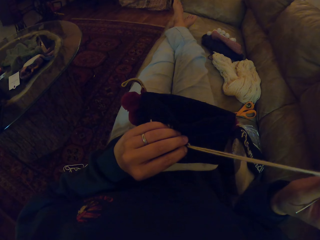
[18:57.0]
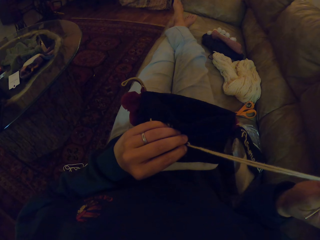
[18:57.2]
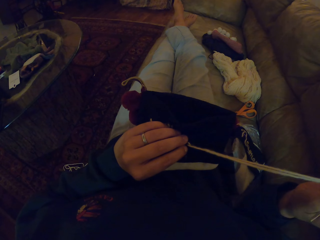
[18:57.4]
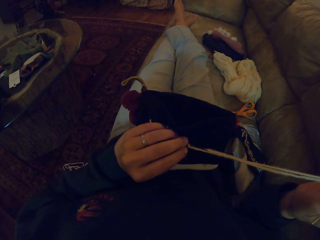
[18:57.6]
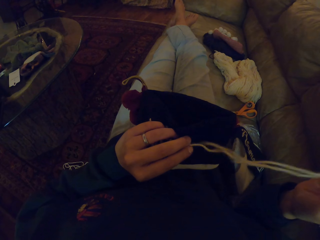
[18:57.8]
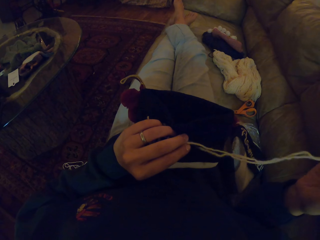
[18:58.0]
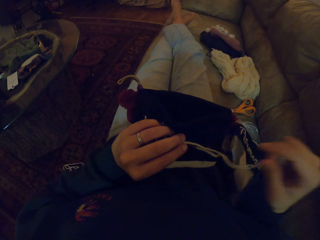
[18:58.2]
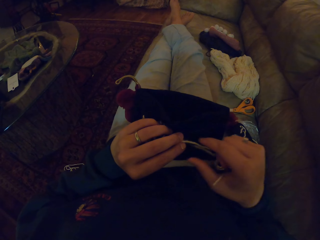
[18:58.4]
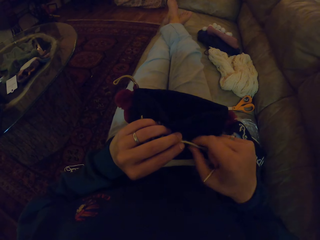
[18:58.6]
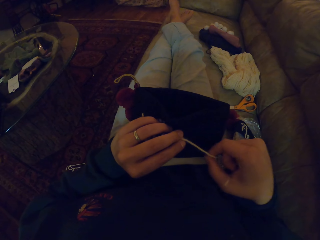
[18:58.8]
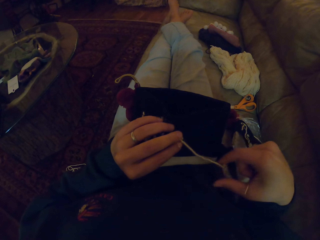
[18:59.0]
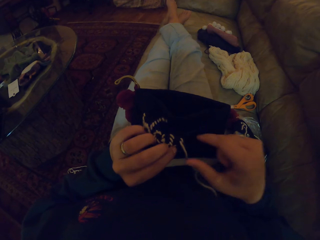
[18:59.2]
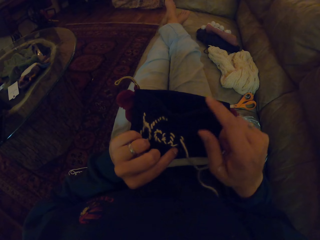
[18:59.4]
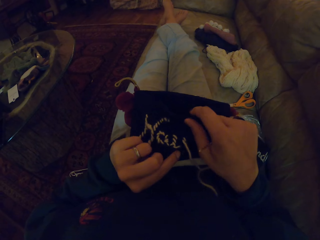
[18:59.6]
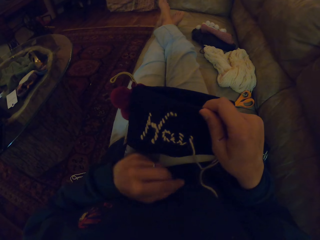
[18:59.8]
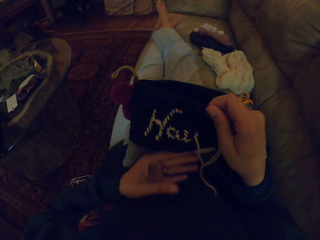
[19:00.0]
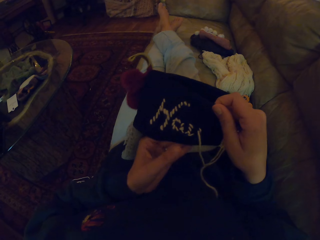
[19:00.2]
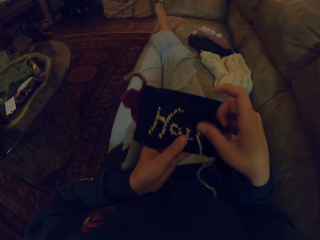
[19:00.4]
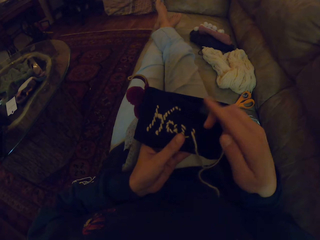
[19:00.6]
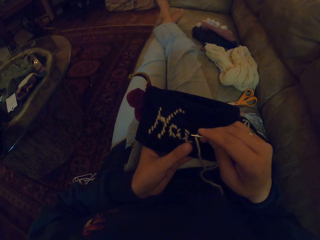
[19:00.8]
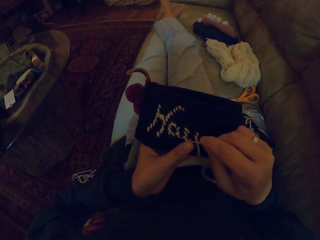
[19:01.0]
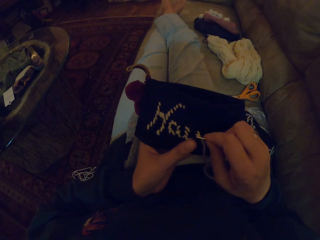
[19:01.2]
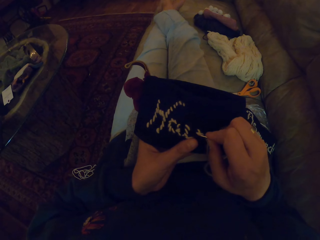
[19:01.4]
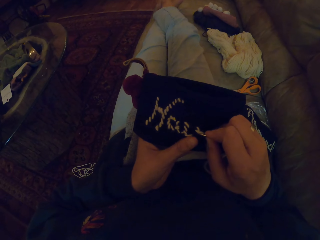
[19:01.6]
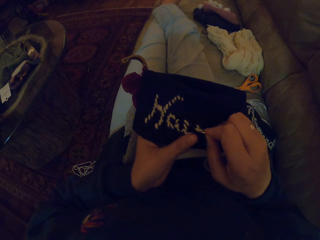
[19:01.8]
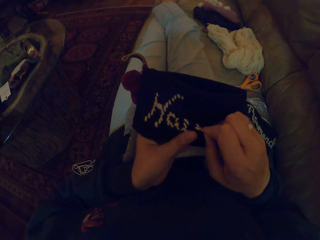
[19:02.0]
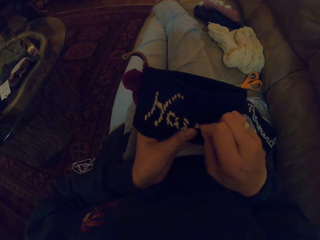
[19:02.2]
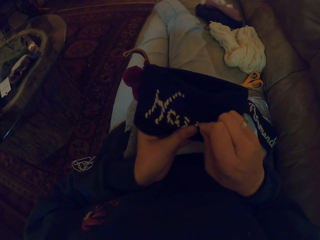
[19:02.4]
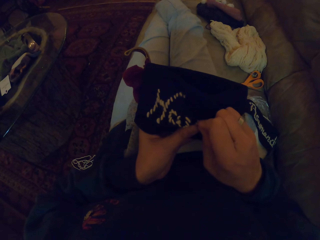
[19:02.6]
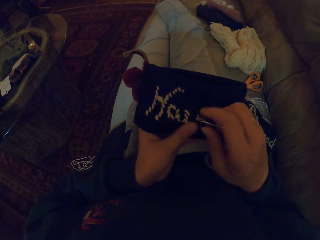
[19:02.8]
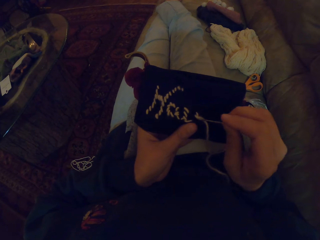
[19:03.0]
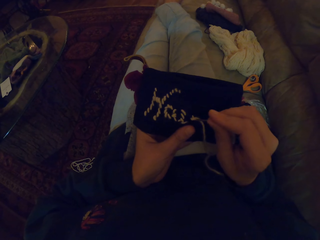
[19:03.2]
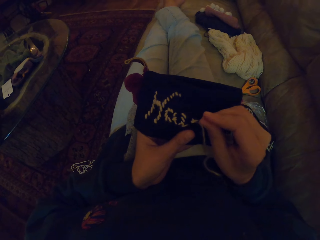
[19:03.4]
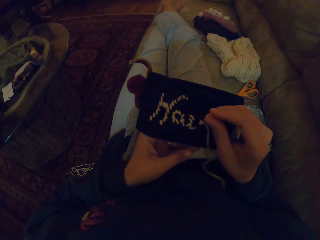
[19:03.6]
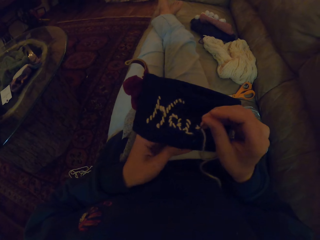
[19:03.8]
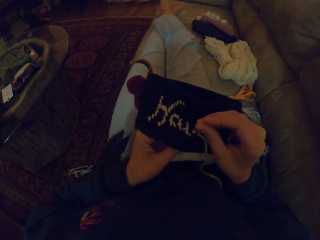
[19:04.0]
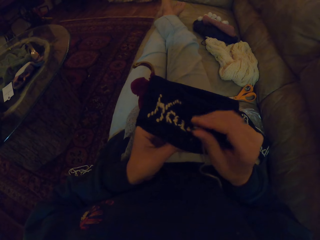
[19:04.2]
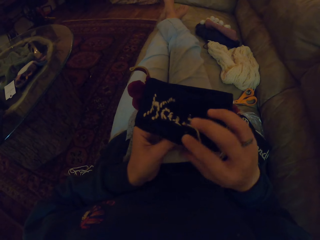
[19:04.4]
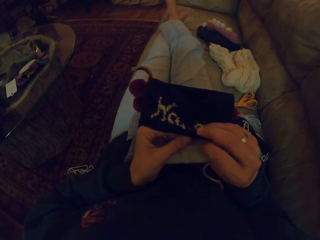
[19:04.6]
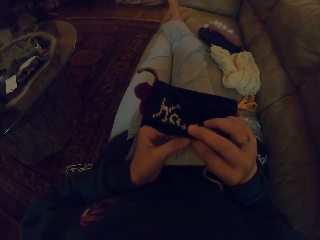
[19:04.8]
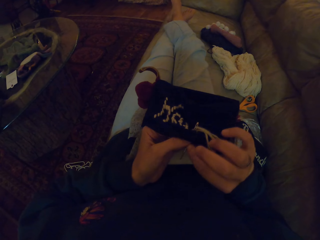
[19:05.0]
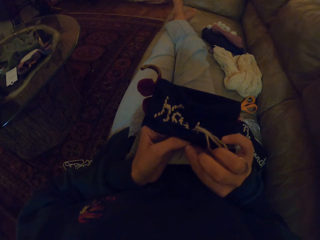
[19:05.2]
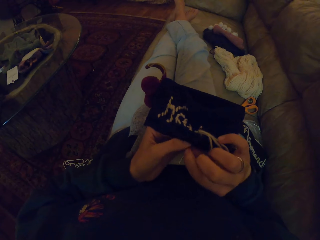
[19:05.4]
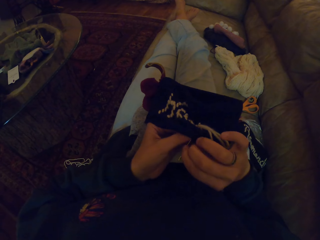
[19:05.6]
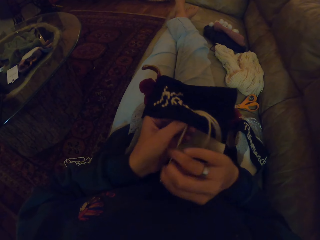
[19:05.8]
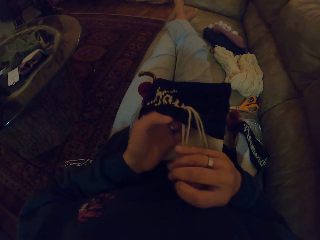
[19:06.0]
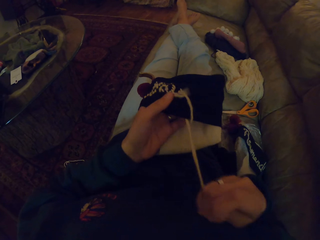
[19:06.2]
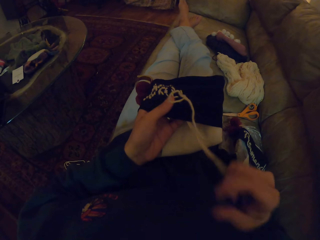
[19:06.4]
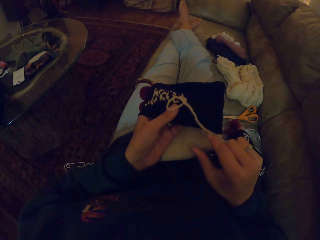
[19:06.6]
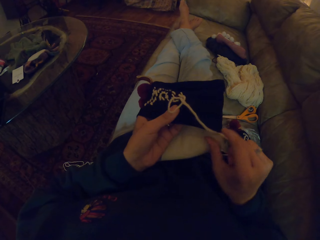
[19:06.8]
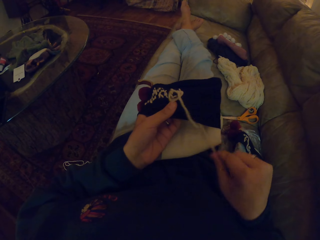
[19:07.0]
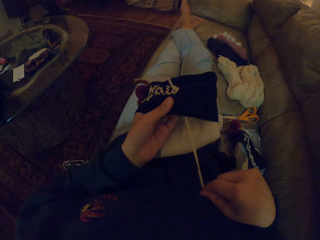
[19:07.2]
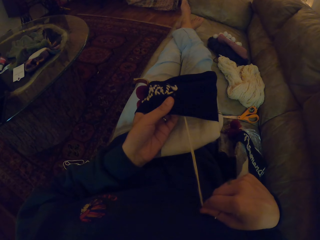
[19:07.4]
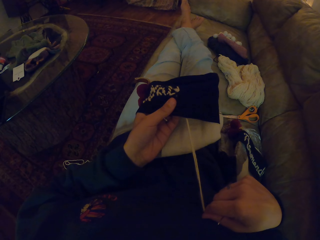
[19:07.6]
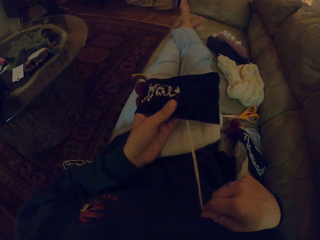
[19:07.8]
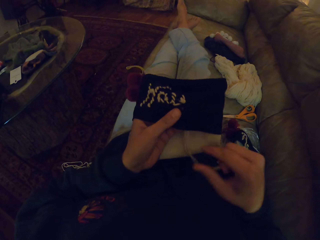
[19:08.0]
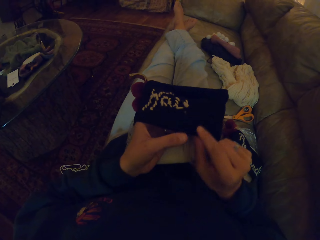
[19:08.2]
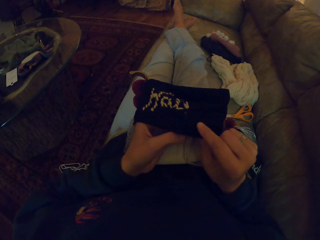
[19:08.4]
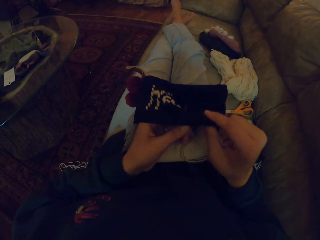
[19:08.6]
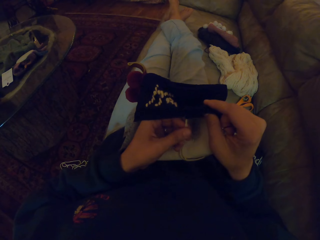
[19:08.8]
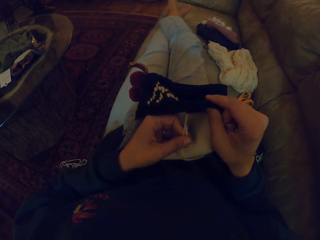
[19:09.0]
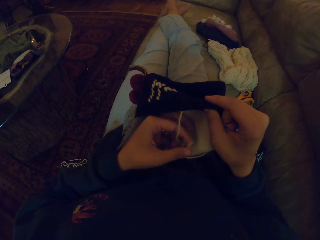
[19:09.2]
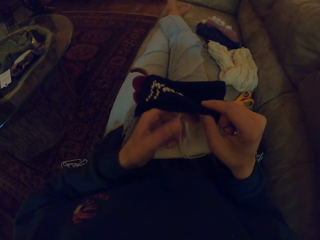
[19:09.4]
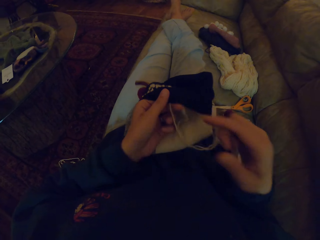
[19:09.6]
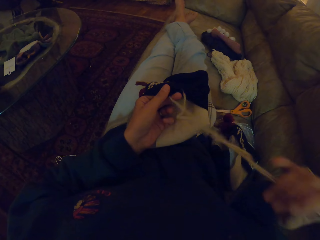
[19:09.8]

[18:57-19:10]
The camera wearer sews the fabric. They pull the needle.

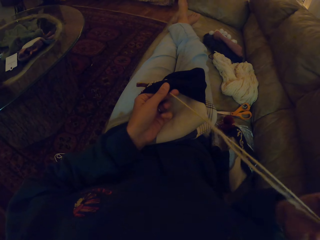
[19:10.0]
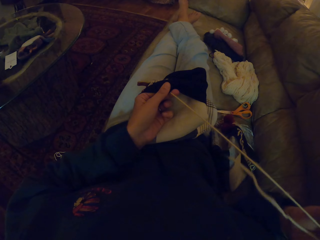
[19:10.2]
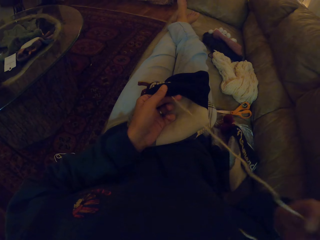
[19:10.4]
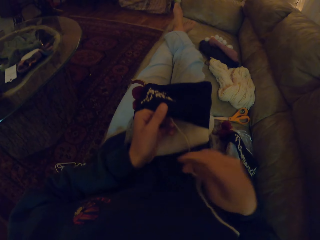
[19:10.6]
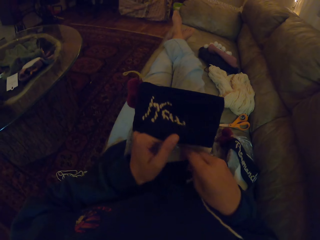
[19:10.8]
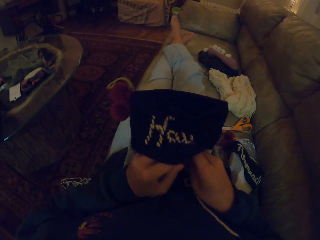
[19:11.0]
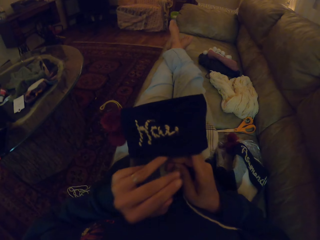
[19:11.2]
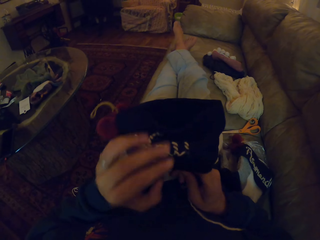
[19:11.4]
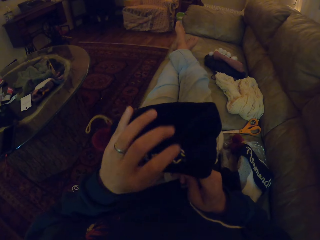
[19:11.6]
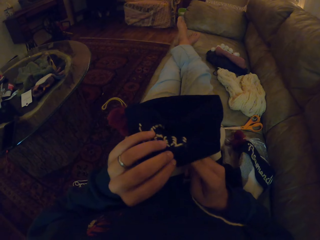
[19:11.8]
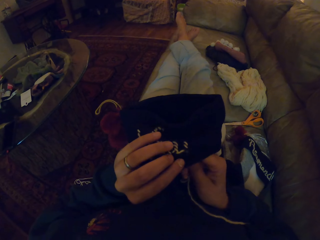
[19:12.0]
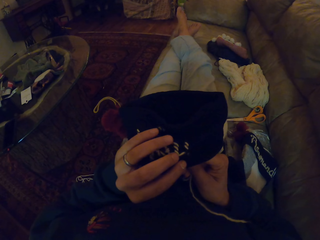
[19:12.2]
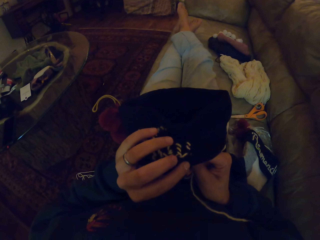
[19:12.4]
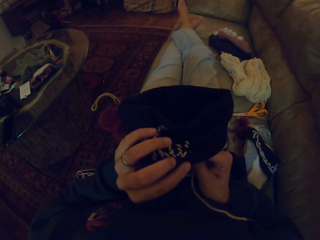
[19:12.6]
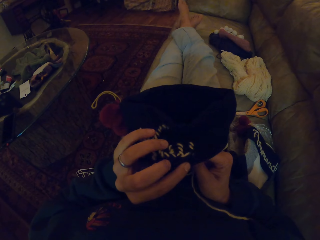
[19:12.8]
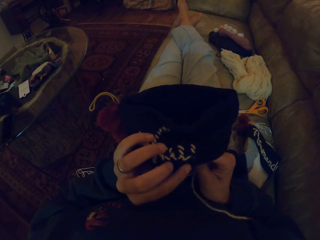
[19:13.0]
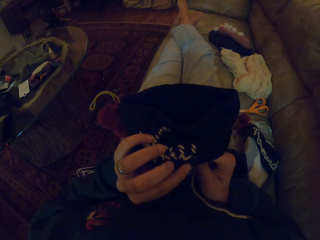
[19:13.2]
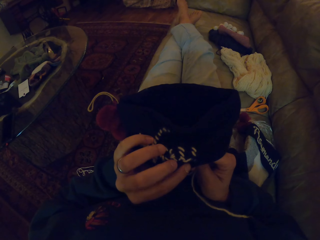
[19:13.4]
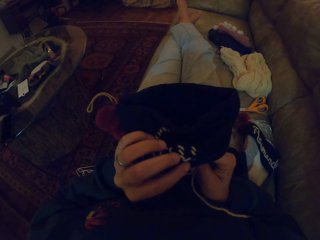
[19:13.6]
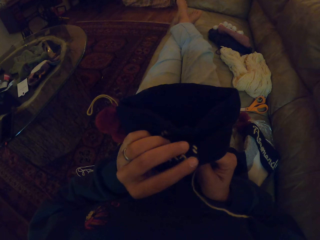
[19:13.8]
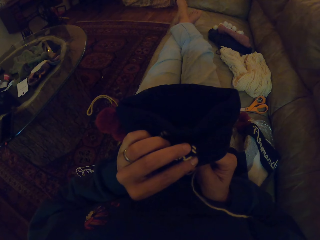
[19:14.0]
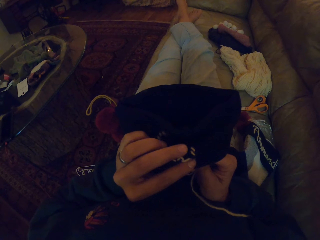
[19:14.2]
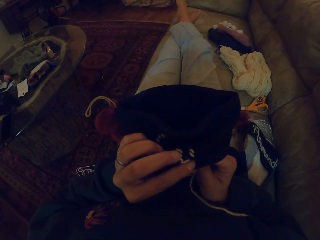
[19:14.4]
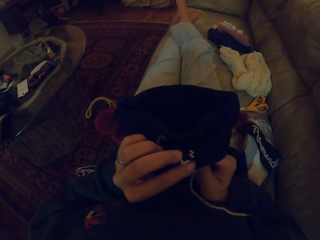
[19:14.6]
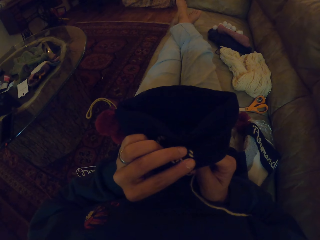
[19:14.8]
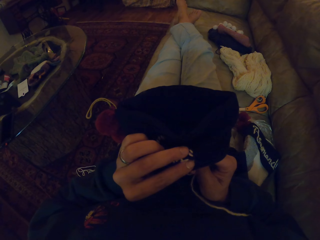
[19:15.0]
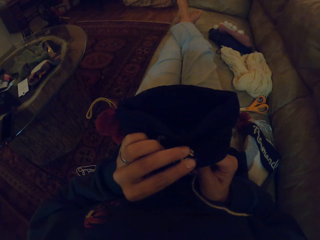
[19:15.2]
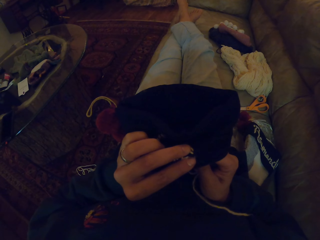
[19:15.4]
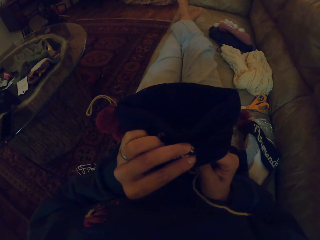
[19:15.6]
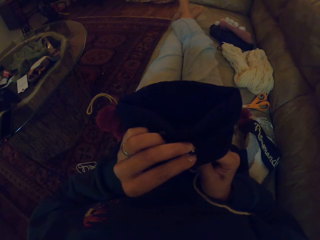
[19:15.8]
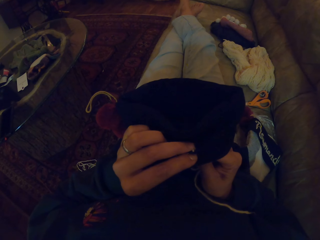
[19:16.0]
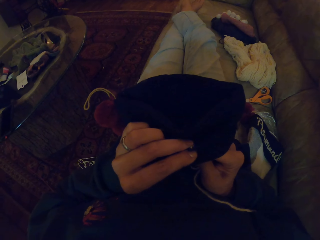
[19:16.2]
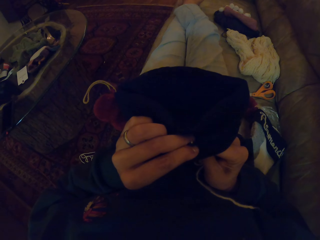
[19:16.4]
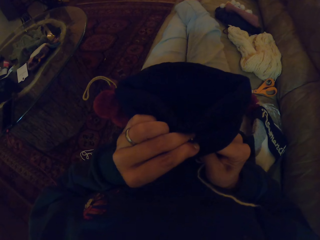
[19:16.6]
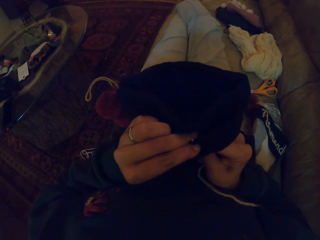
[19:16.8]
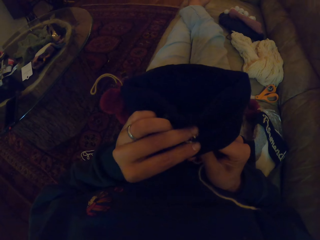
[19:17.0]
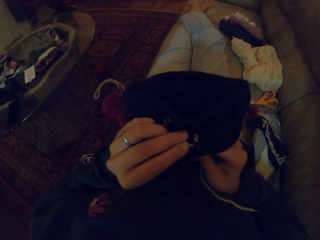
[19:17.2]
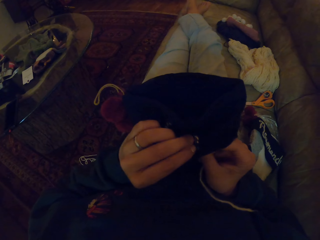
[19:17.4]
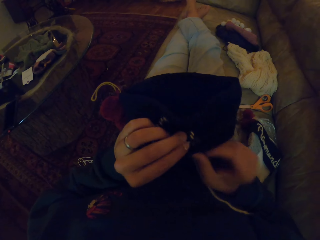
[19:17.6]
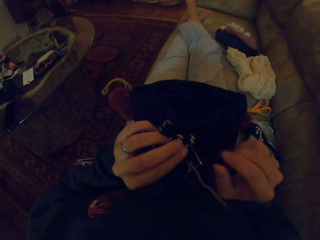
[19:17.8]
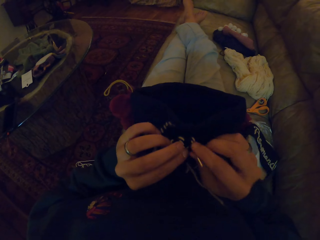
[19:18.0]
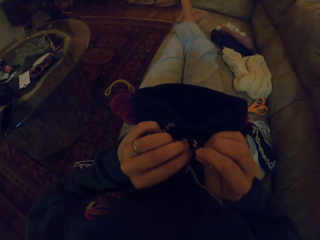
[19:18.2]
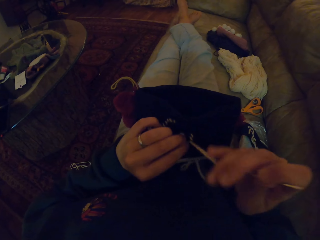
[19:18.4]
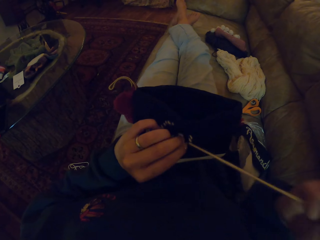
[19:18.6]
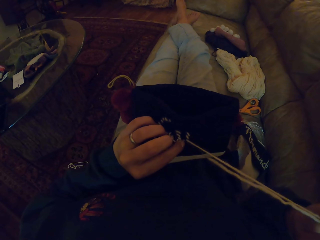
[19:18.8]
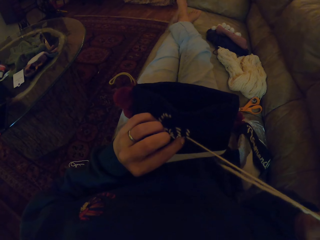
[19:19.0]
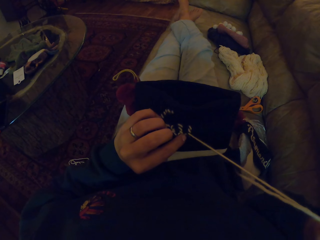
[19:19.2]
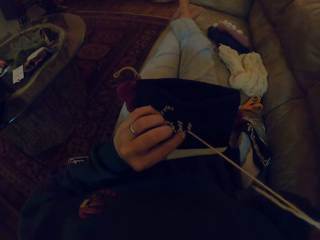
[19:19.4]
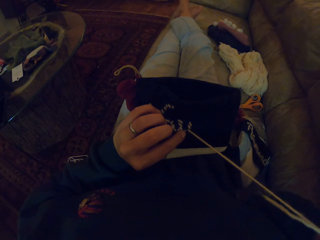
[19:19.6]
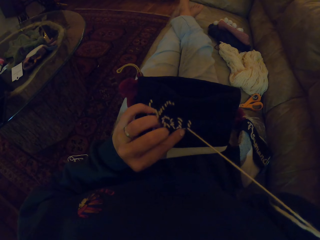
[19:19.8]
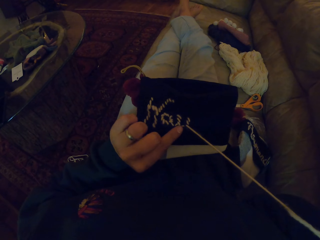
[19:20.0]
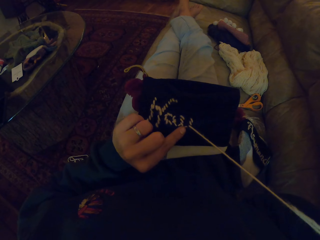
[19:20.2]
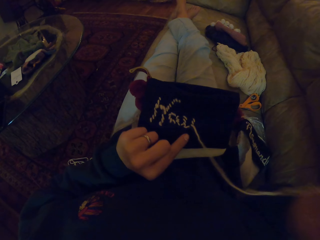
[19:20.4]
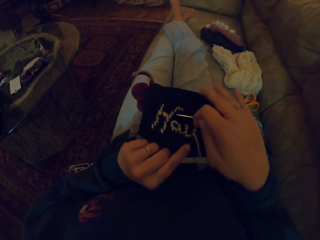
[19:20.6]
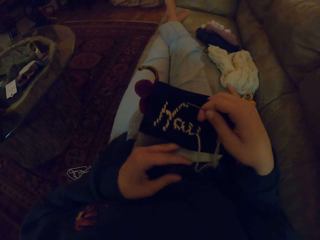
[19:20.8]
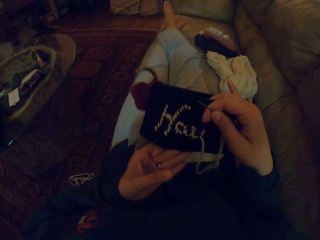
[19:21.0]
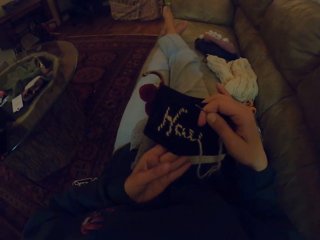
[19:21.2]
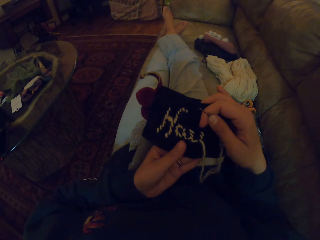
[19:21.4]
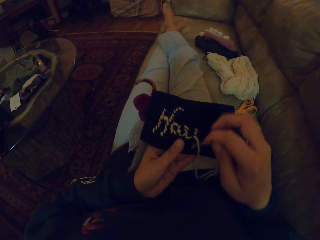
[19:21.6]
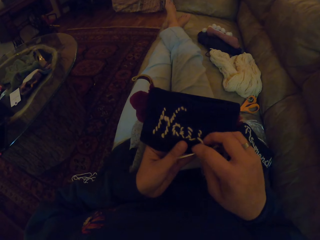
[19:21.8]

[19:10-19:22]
The camera wearer sews the fabric. They pull the needle.
